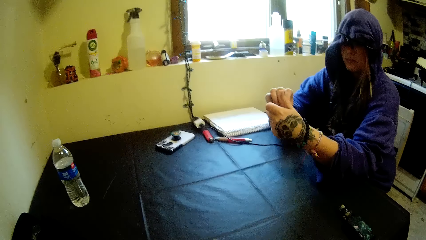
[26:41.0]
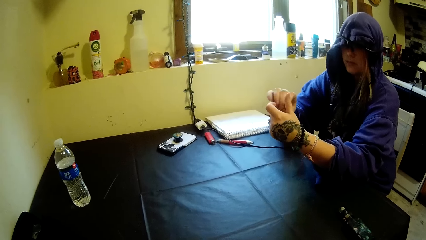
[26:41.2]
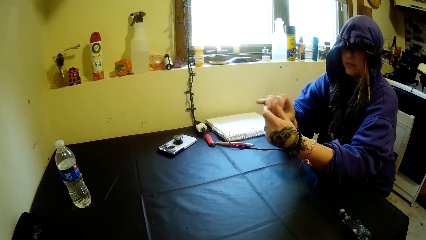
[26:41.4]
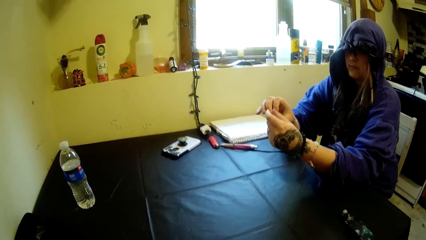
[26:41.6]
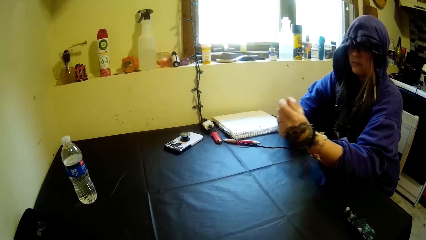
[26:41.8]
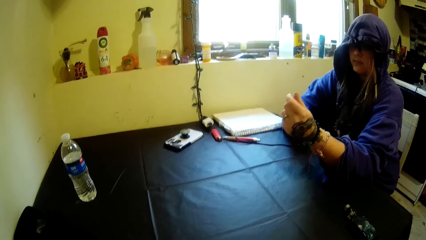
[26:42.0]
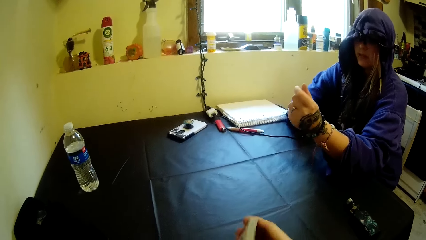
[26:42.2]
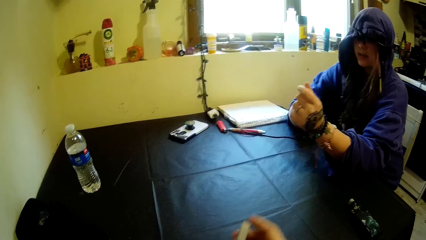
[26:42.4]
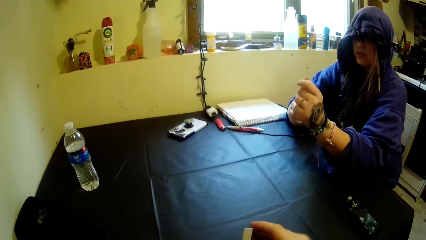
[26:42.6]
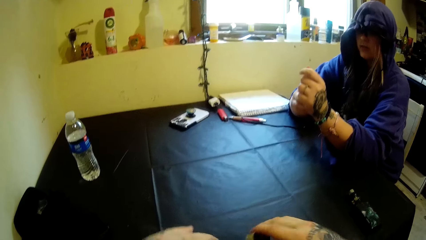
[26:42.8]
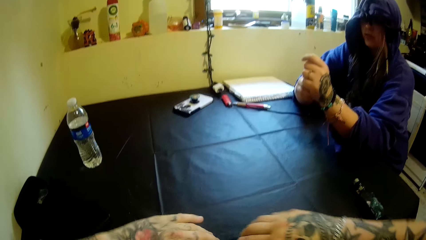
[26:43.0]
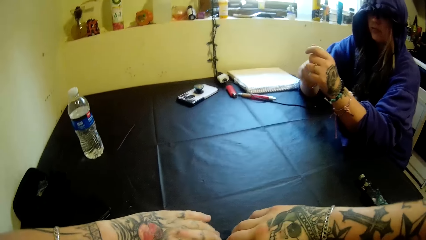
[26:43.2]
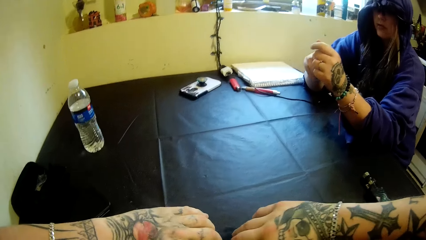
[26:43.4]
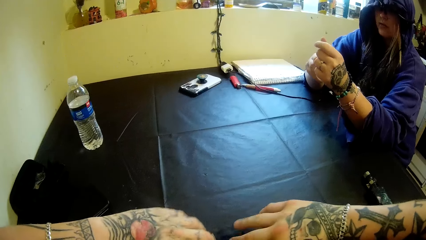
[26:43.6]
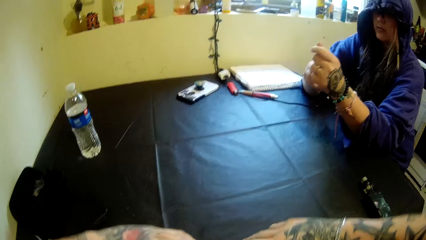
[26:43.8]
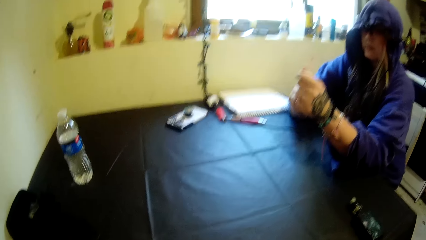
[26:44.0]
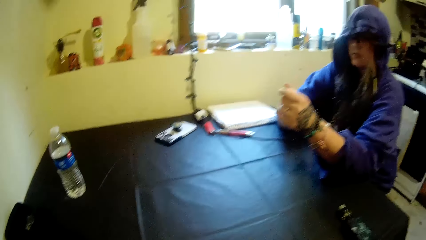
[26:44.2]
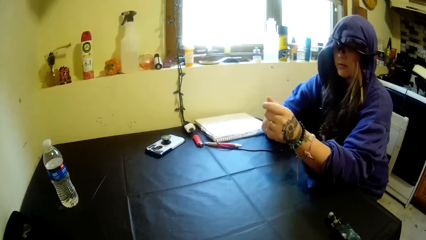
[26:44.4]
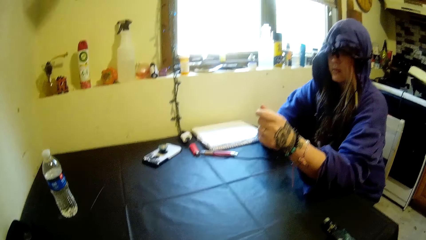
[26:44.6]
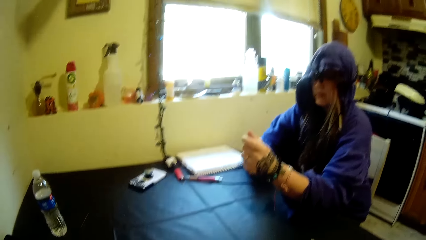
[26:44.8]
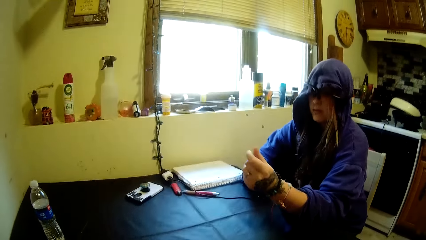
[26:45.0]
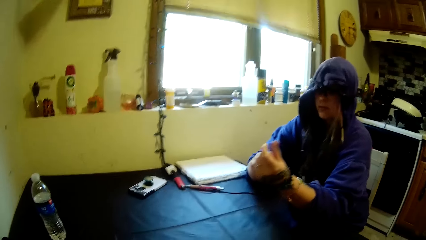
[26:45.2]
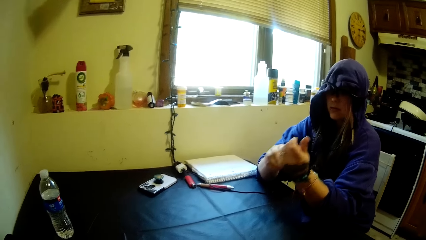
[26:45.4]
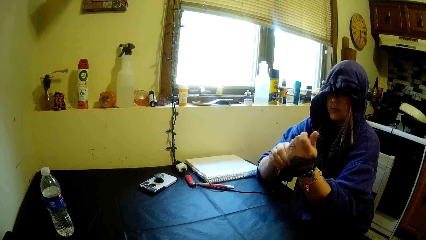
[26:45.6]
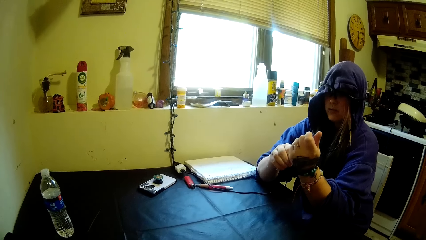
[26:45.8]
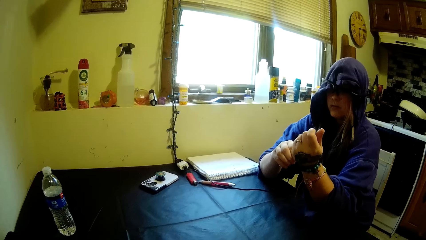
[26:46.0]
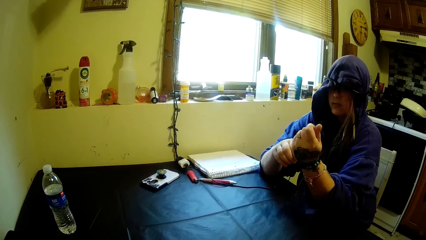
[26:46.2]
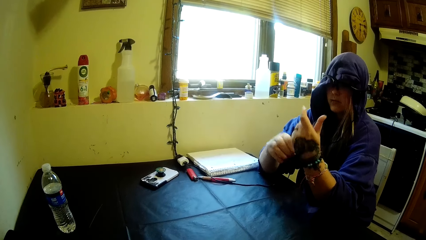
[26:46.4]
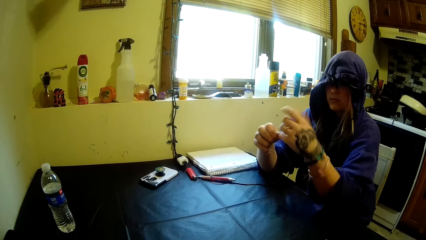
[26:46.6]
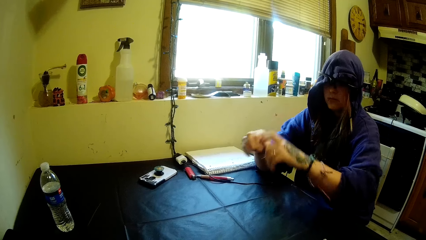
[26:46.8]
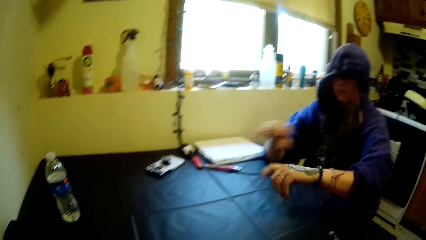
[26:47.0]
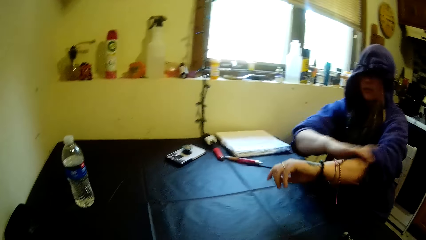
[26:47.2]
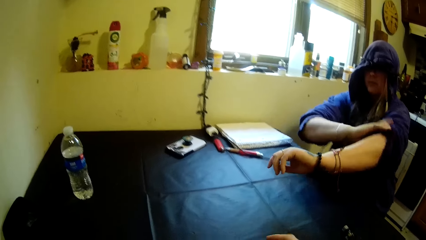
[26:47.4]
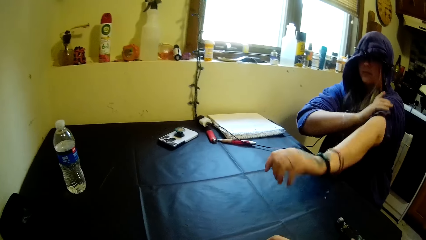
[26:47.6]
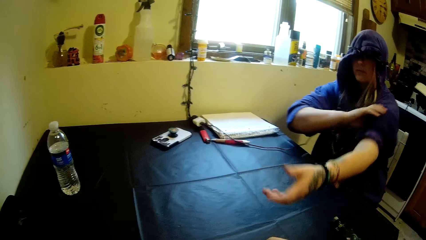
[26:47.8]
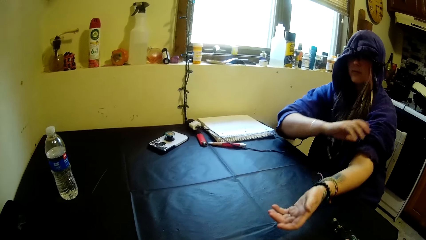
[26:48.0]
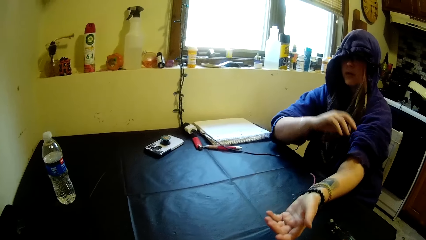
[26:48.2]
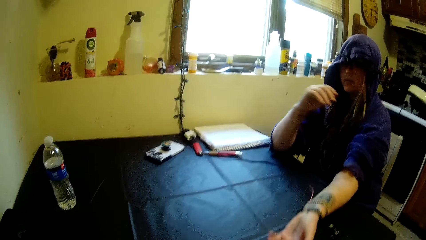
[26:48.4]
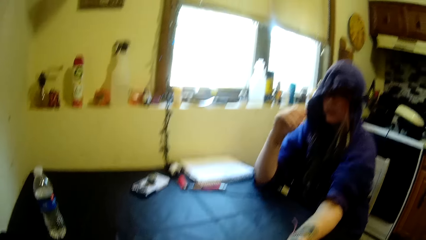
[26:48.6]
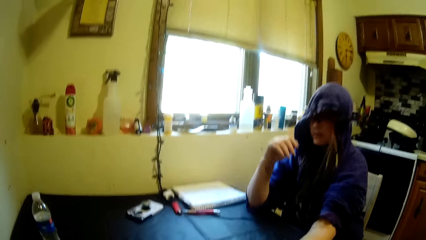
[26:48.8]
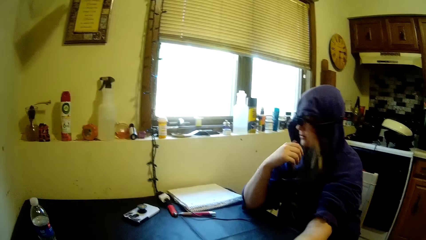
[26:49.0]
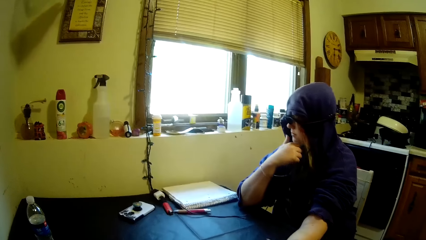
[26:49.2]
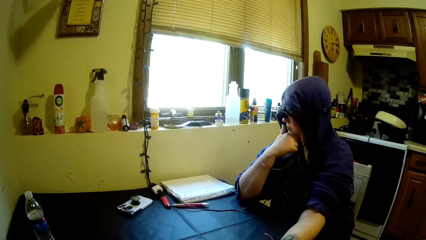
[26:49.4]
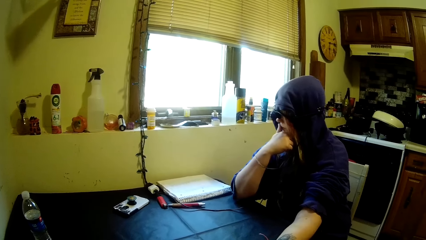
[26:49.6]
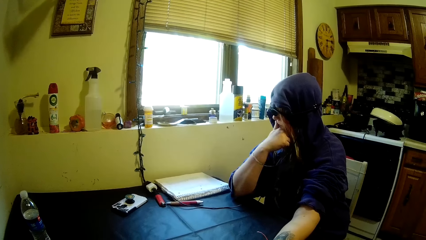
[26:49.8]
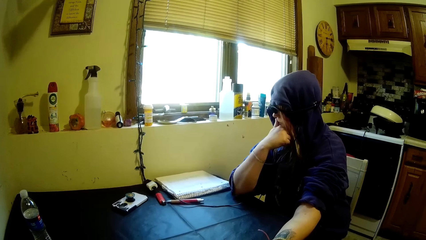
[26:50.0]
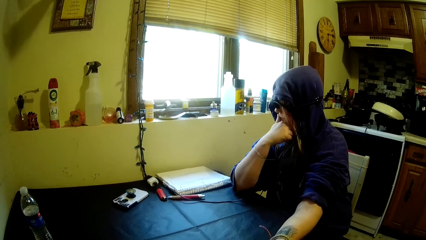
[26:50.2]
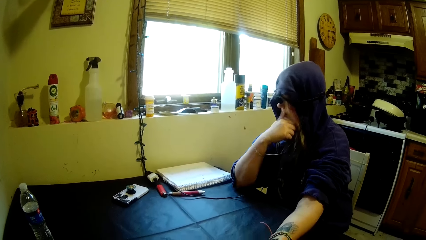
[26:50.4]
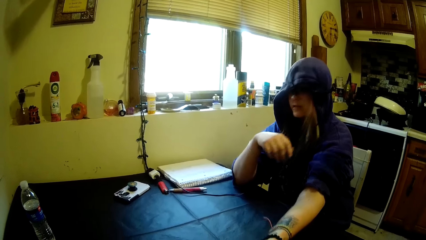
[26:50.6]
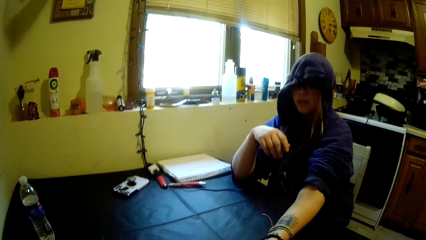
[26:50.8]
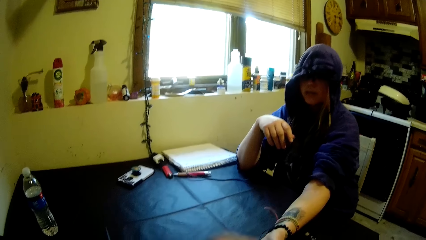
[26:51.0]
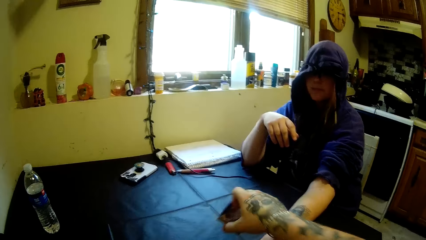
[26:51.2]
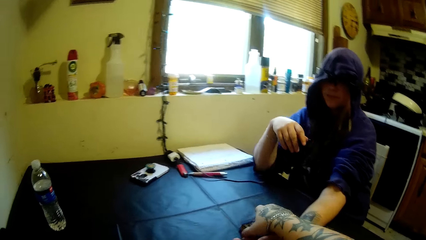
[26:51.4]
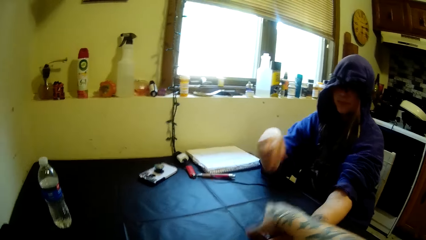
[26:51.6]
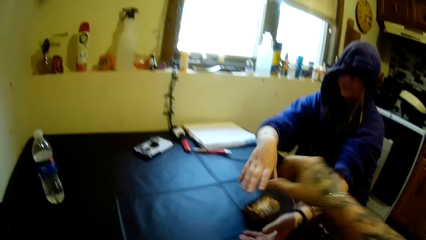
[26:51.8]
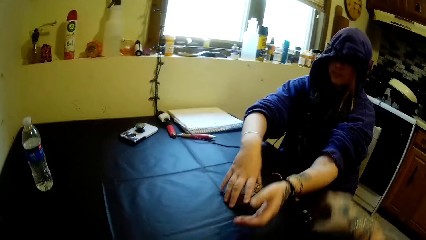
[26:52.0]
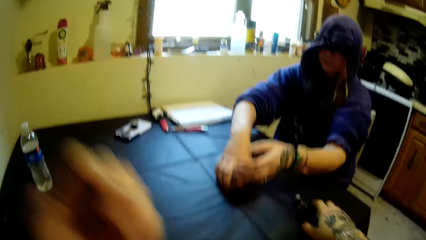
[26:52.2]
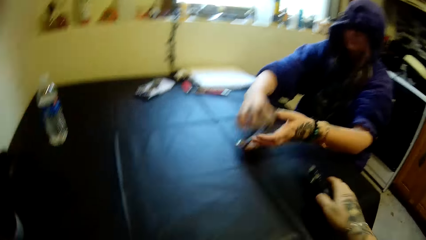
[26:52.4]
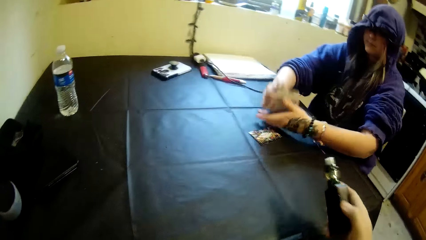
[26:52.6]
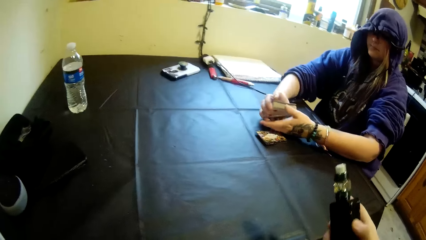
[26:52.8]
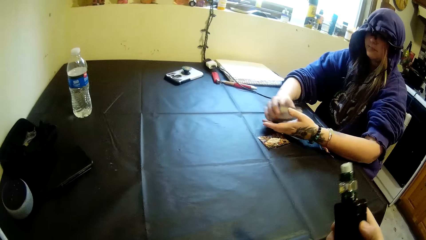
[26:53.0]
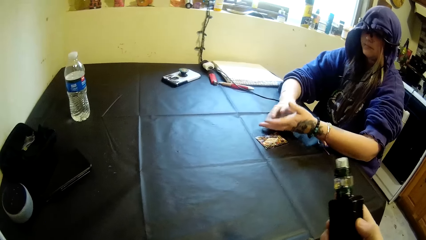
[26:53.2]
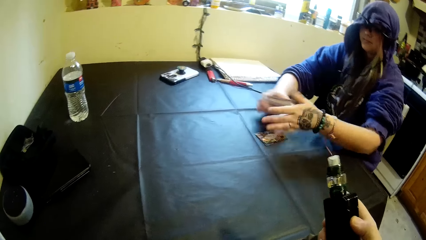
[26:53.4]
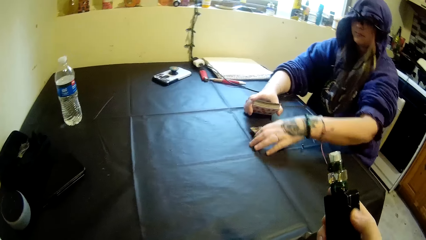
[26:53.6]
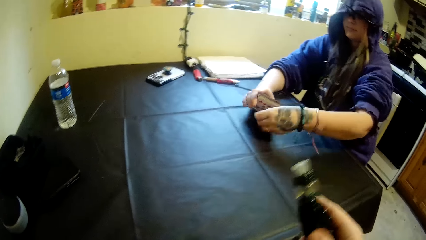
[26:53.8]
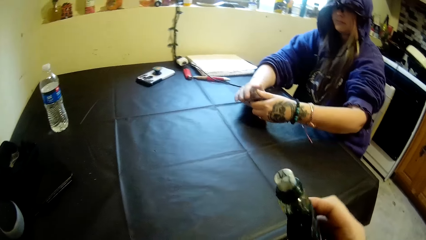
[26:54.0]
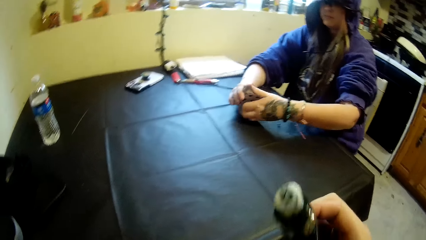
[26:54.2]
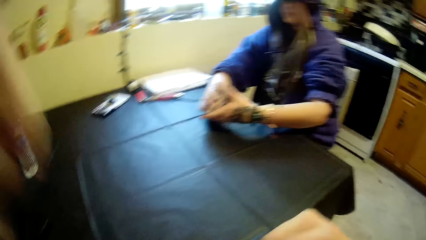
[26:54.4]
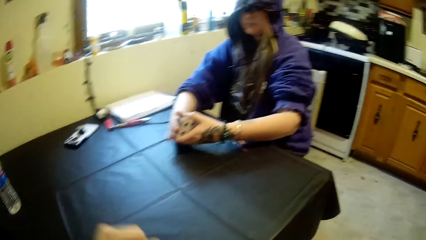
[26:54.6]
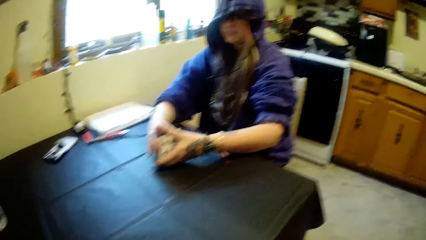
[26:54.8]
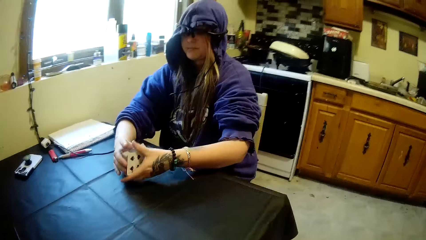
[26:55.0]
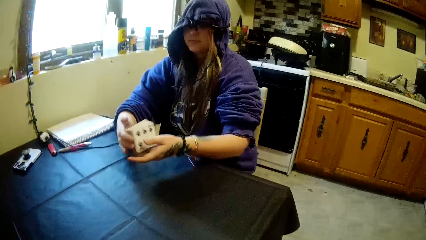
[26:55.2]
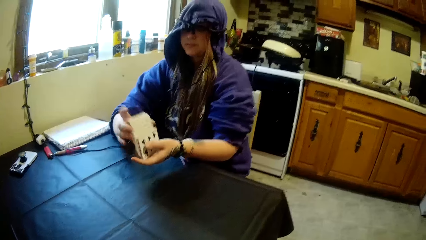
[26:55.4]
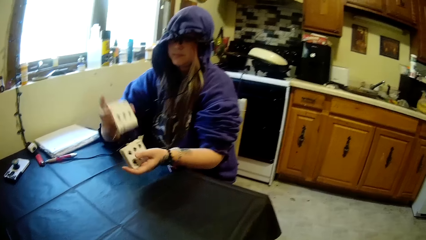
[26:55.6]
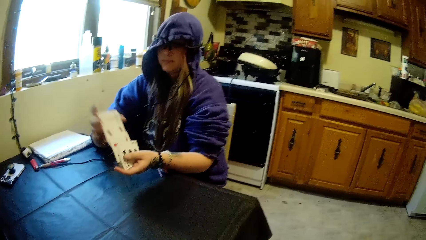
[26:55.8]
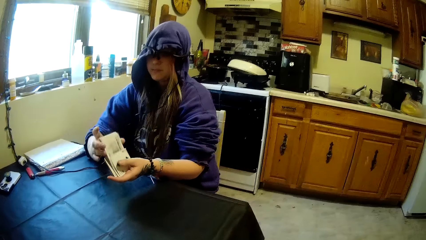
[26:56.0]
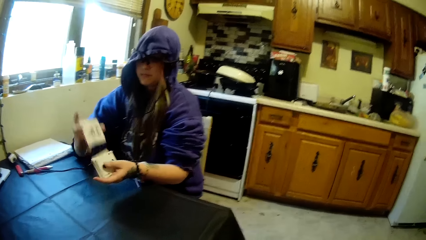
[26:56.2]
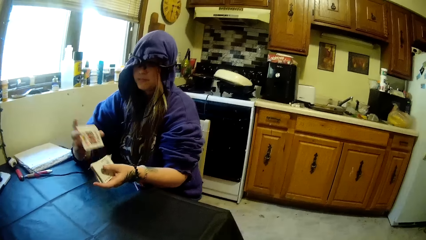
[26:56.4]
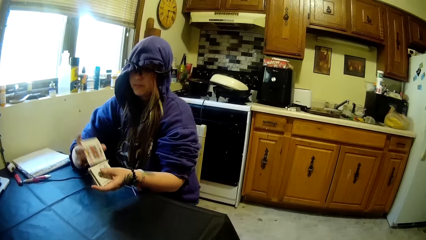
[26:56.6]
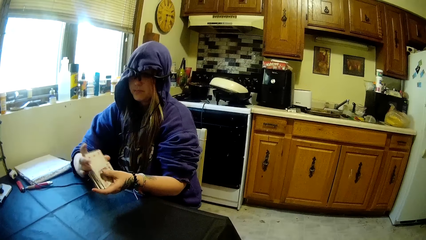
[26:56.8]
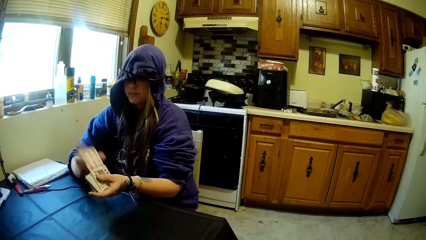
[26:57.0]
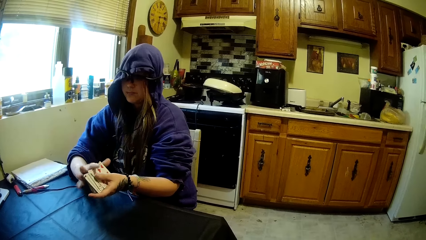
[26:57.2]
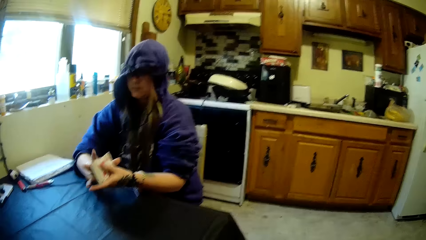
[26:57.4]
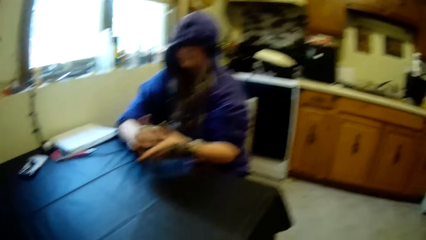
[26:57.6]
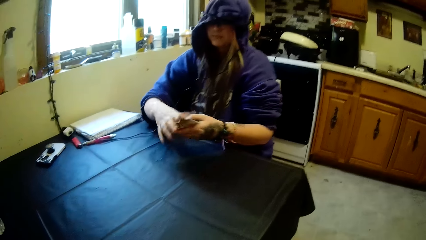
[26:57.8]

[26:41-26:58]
The camera wearer moves a hand. The woman touches the bracelet. The camera wearer hits the cards in his right hand on the table. He puts the cards in both hands on the table and runs the cards. The woman turns her hand. She pulls up the left sleeve of her hood with her right hand, stretches her hand, rests her hands on the table, touches her mouth with her right hand, and moves her hand away from the face. The camera wearer drops the cards on the table. He moves a hand. The woman moves a hand. The camera wearer moves his hand away. The woman picks up the cards from the table with her right hand. The camera wearer picks up the portable bottle of shisha or bubbler from the table with his right hand. He moves a hand. The woman moves a hand. She touches her left hand with the cards, picks up the cards from the table with her left hand, holds the cards together, and puts the cards into her left hand. The camera wearer moves the bubbler towards the face. He moves a hand. The woman shuffles the cards in her hand.
